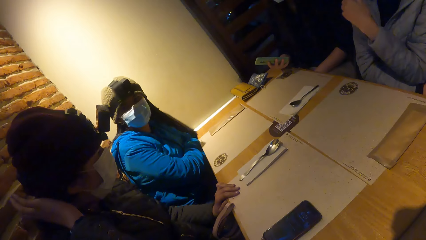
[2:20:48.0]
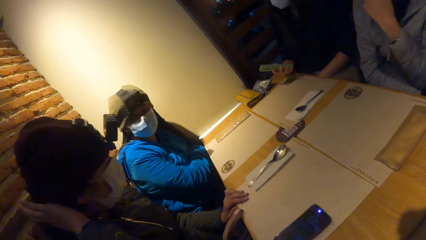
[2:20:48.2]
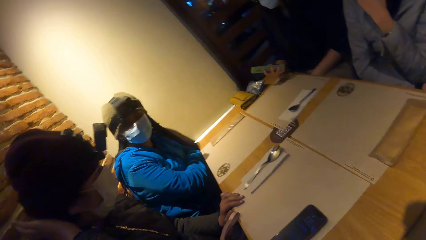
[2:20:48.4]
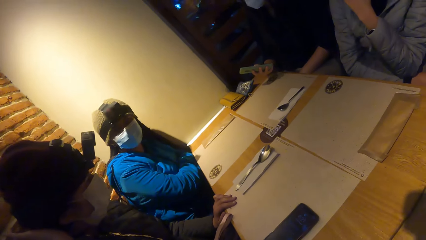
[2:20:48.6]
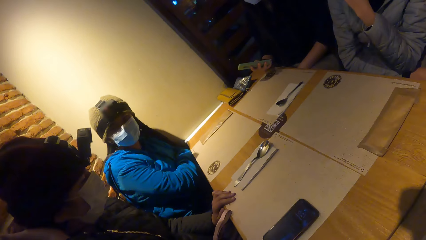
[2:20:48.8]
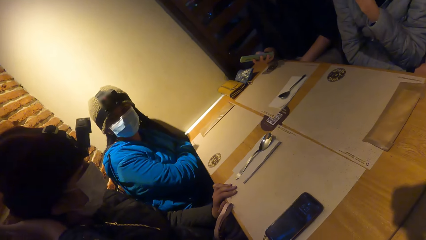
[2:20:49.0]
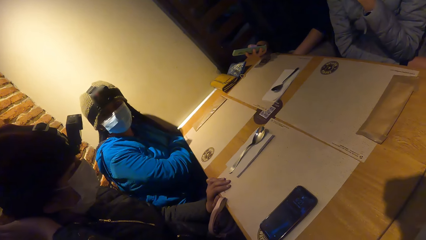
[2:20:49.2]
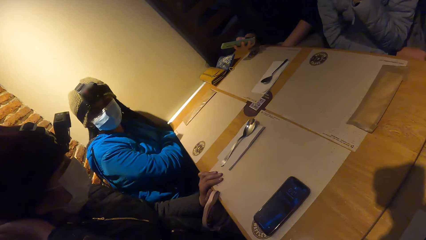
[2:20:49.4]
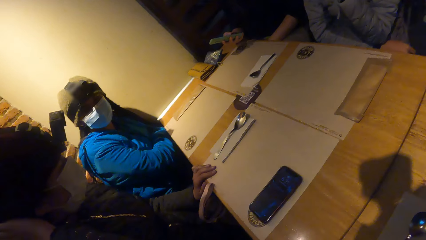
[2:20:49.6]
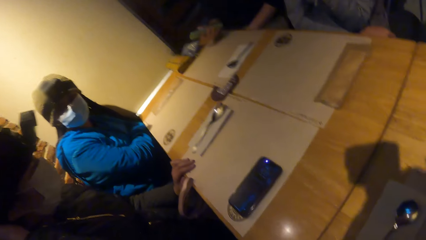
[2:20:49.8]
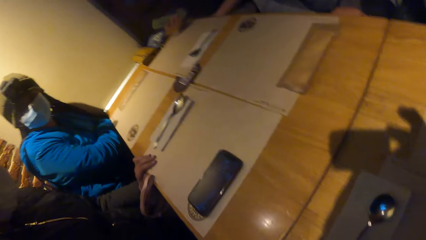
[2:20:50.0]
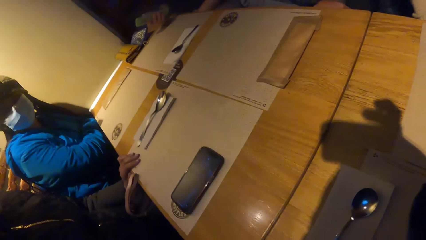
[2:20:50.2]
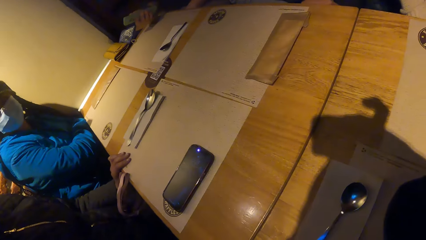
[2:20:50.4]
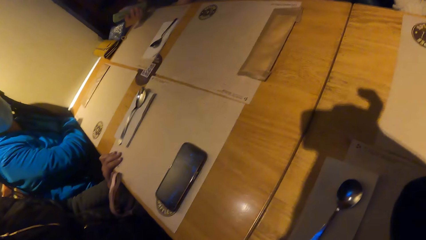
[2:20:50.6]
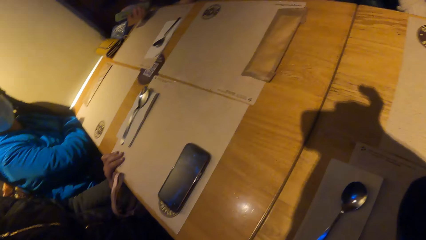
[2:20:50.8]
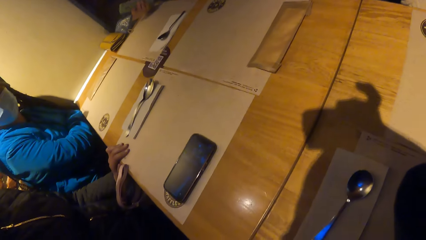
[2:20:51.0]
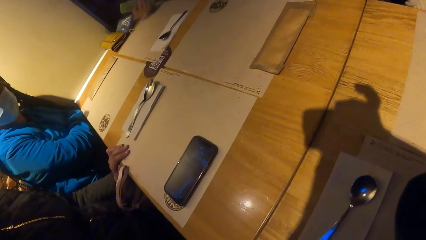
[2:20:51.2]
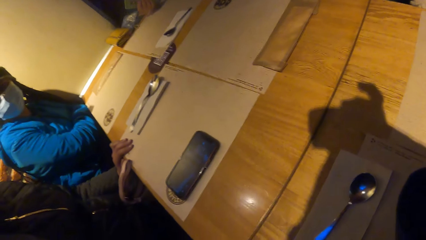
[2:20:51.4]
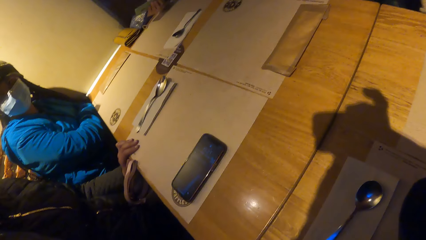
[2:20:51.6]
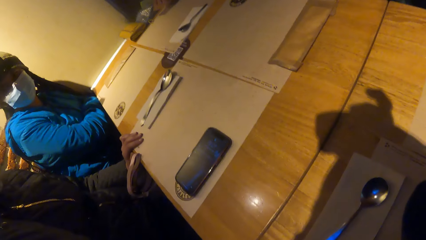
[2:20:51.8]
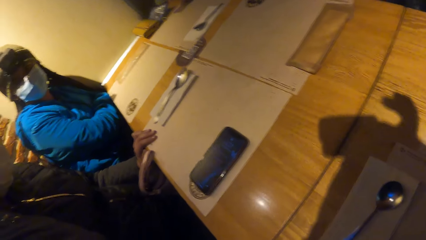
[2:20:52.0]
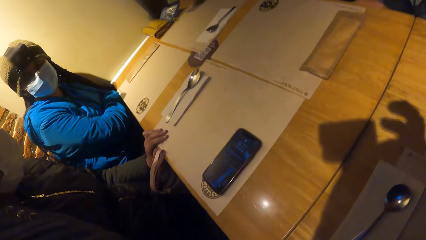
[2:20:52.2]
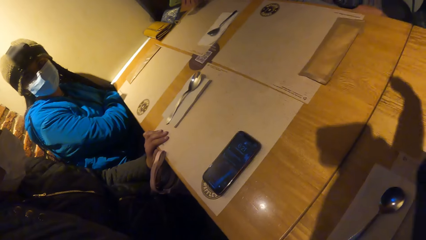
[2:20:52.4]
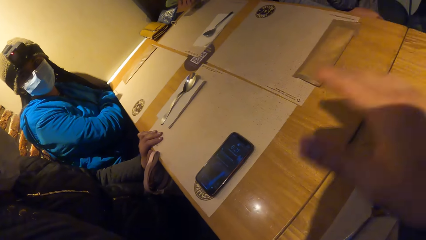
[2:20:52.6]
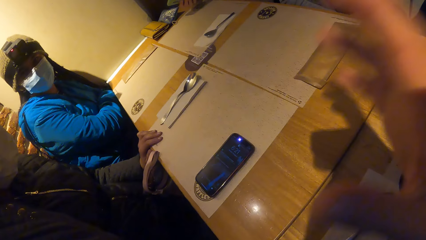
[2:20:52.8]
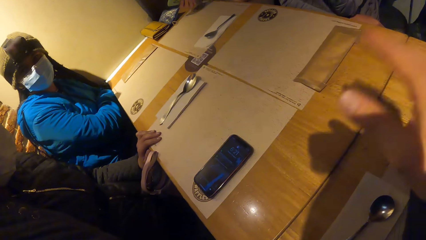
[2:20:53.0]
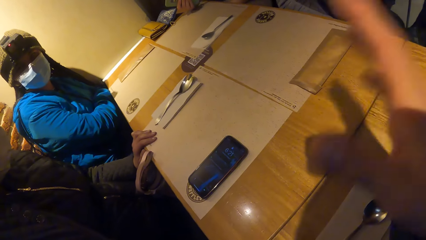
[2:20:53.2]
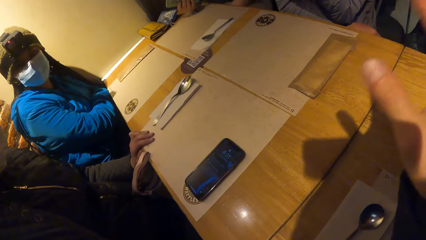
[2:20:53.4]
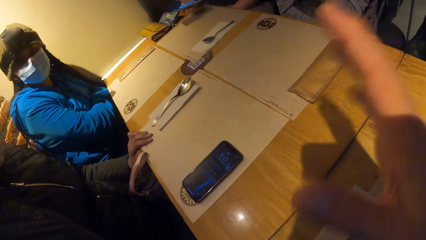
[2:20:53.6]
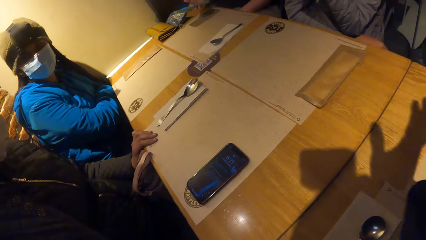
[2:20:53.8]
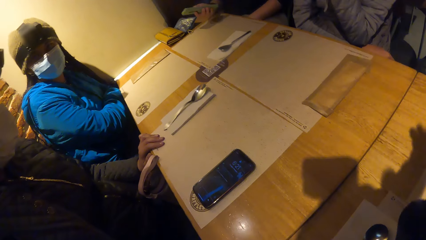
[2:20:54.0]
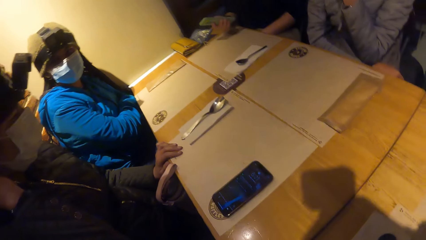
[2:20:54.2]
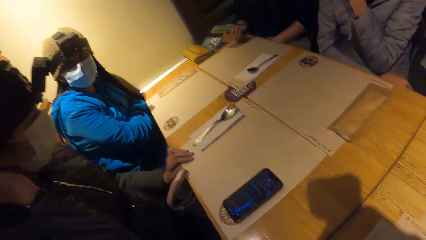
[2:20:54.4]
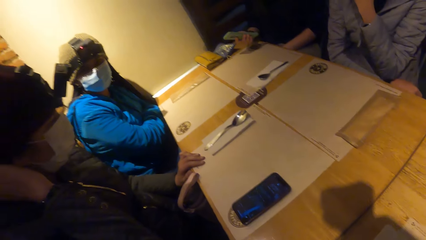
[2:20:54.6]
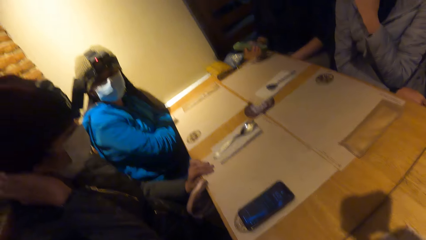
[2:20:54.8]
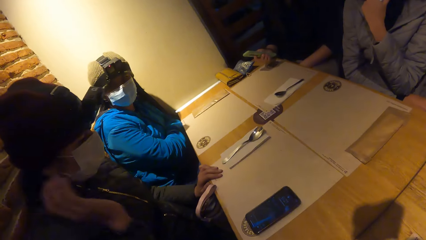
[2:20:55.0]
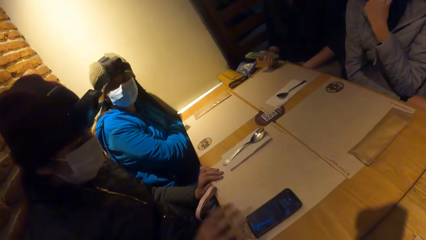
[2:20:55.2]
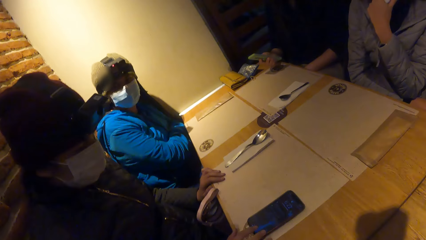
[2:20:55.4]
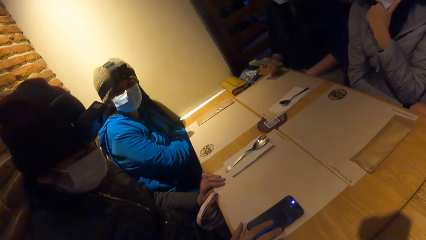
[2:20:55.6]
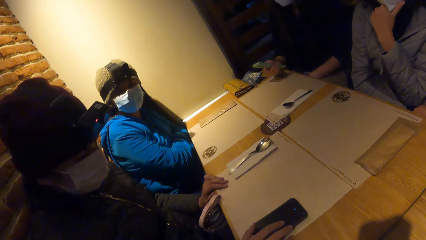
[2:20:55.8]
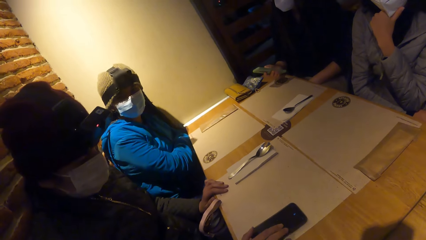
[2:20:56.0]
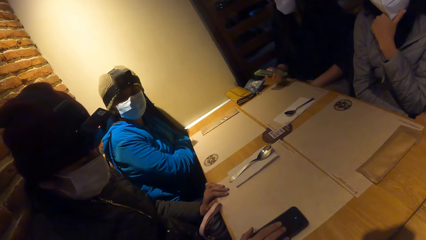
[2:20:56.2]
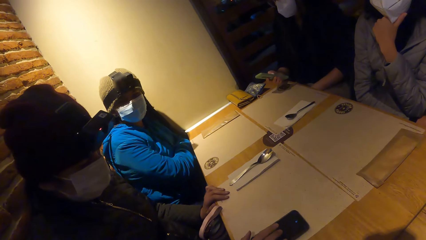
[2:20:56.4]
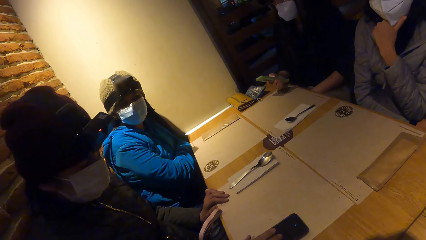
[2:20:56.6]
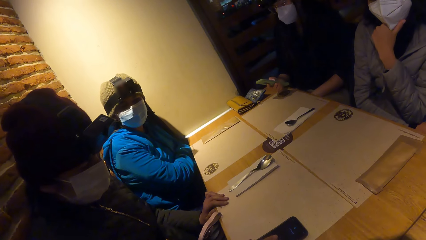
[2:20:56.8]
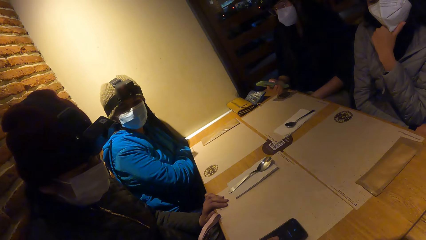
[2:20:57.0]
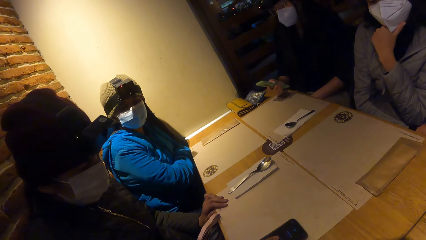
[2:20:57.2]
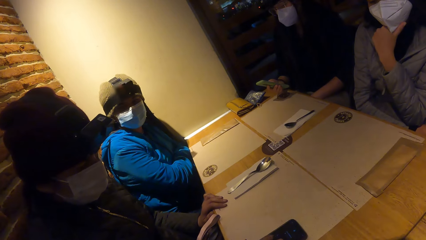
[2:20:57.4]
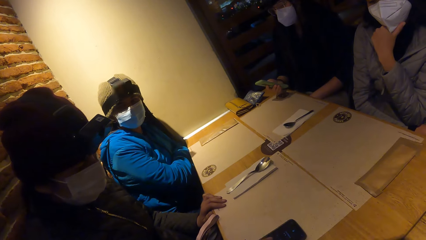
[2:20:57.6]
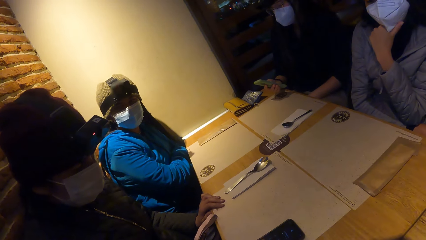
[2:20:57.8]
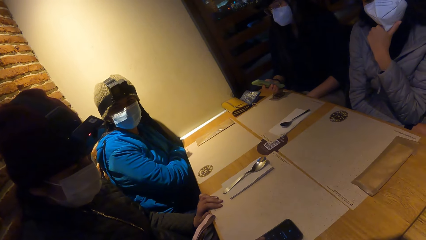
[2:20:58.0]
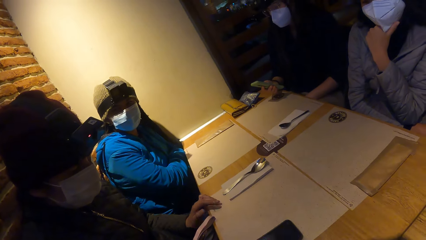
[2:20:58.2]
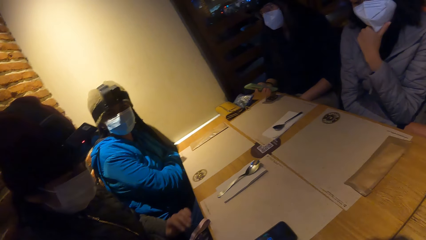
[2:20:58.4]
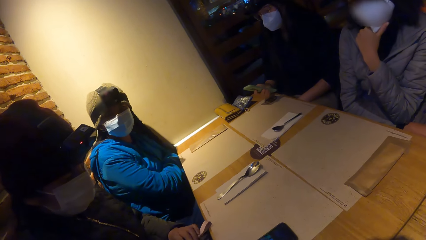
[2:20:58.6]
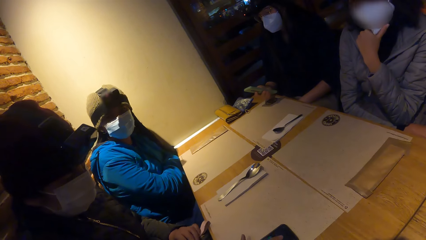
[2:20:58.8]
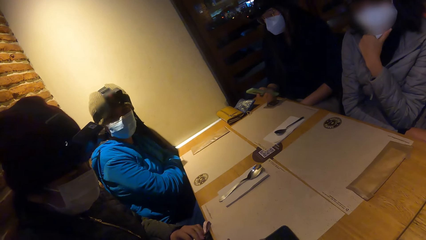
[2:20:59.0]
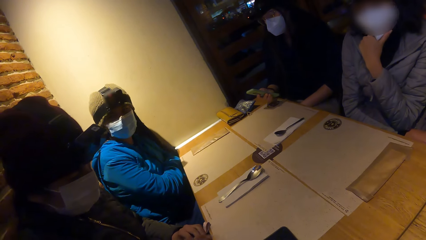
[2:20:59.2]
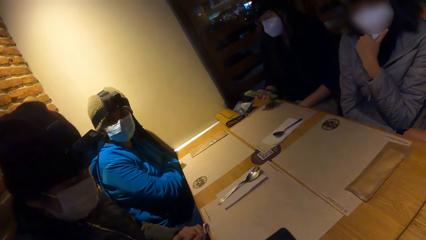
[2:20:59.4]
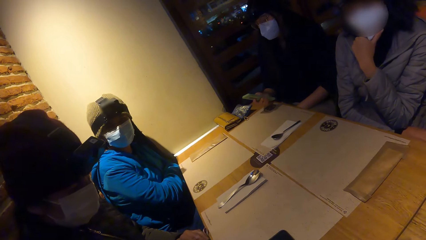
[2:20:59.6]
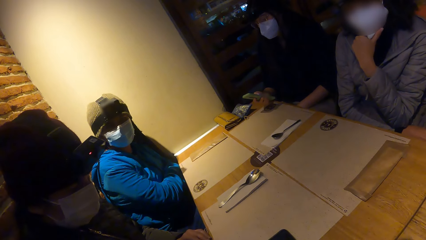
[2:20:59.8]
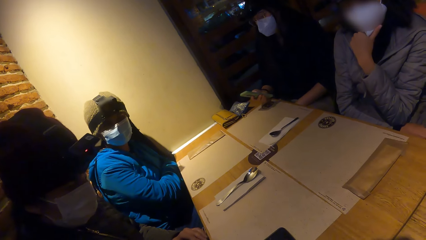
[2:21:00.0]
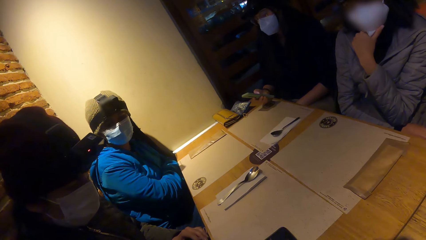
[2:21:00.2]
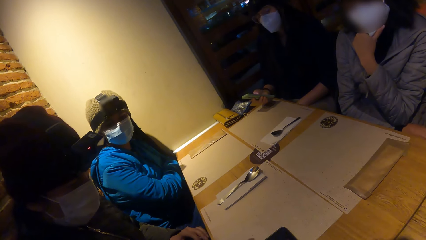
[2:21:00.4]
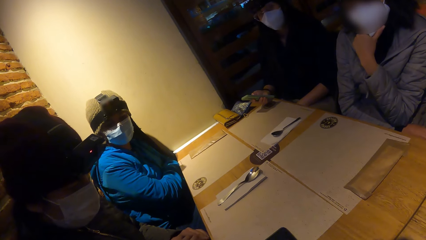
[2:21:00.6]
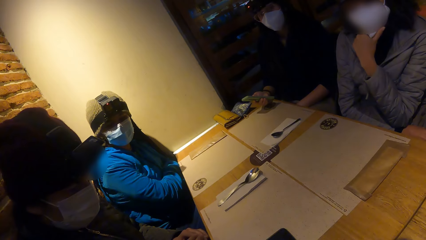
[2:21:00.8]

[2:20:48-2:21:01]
A woman operates a mobile phone. The camera wearer swings his hand. He interacts with another woman and a third woman. The third woman operates the mobile phone on the table with her right hand.
